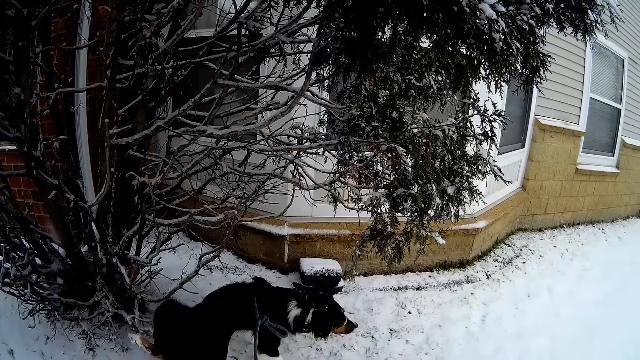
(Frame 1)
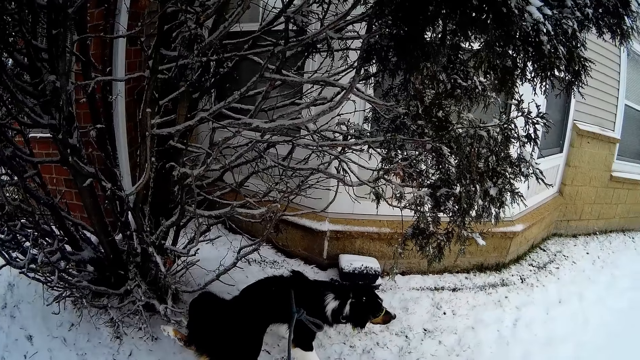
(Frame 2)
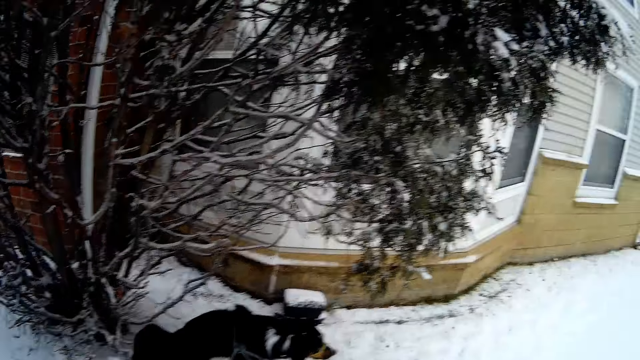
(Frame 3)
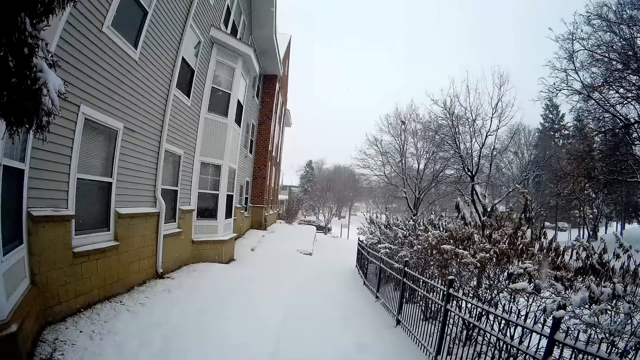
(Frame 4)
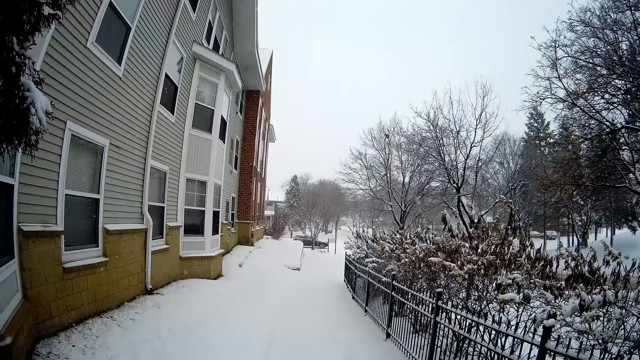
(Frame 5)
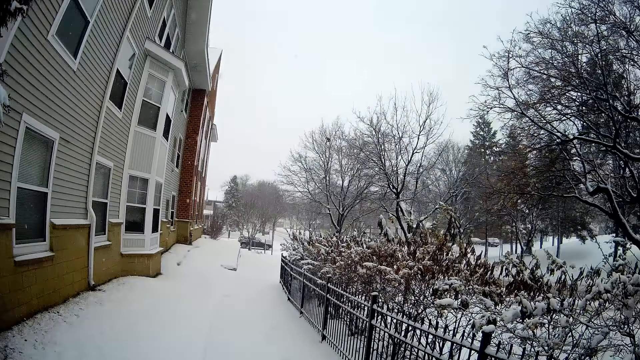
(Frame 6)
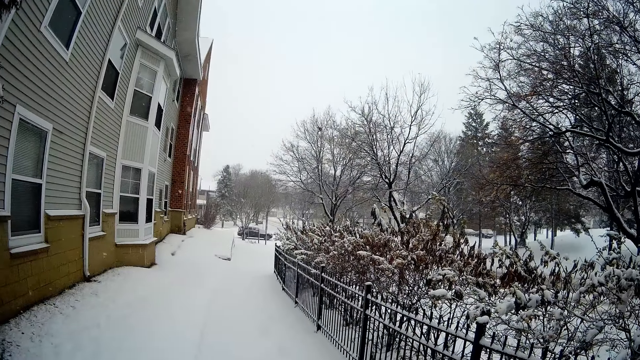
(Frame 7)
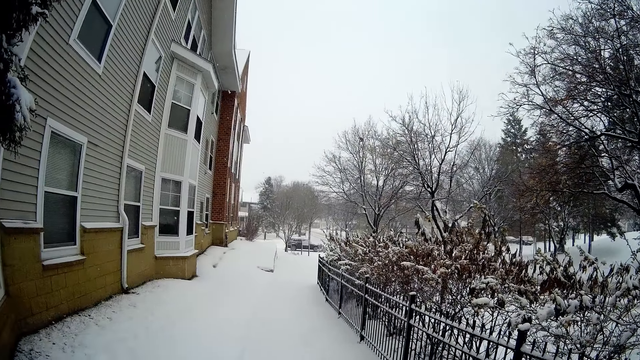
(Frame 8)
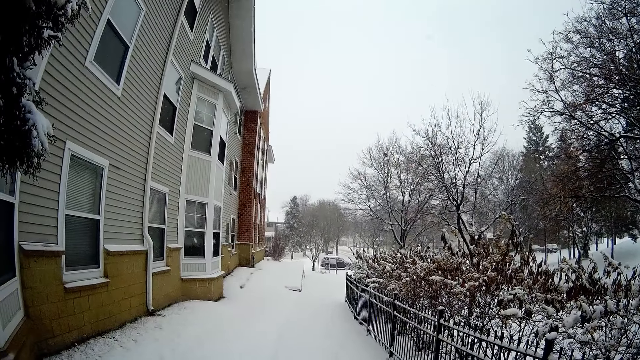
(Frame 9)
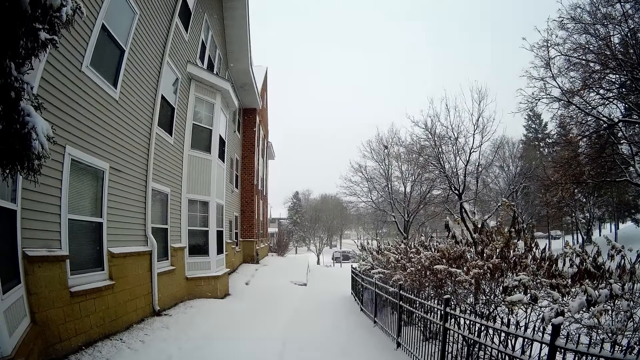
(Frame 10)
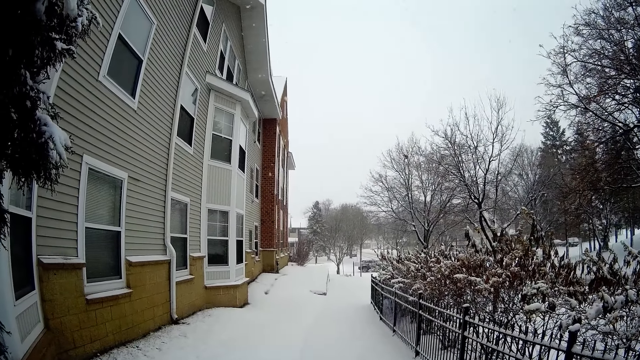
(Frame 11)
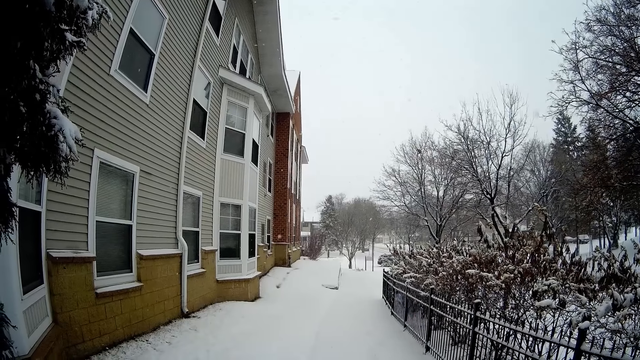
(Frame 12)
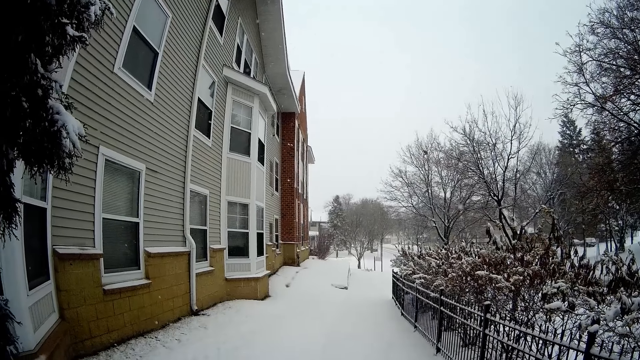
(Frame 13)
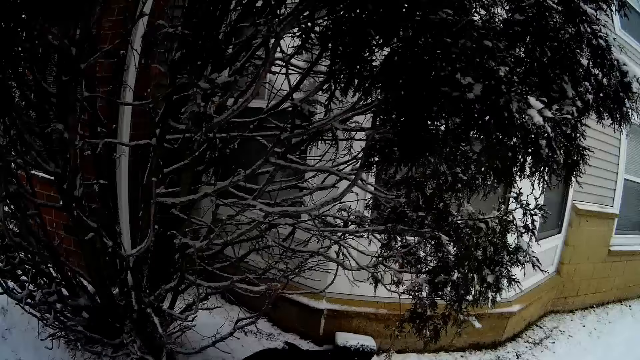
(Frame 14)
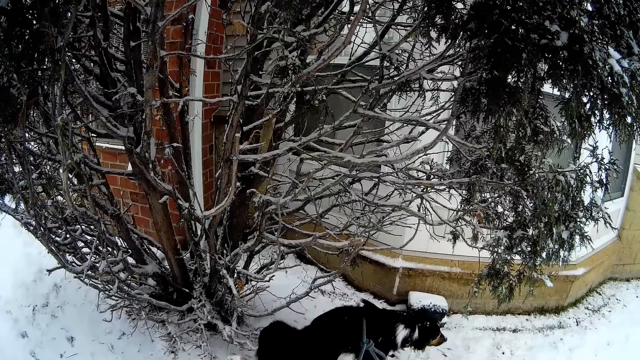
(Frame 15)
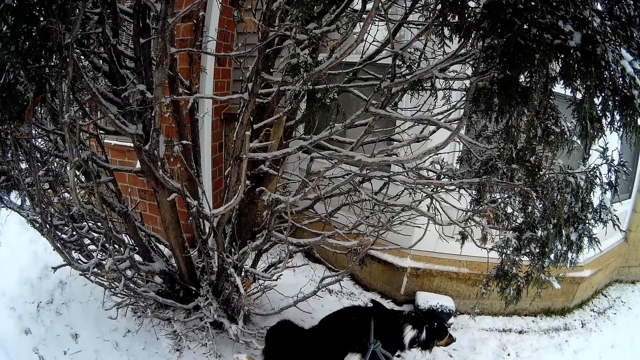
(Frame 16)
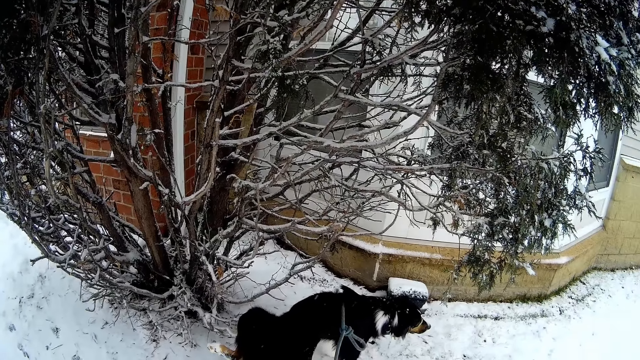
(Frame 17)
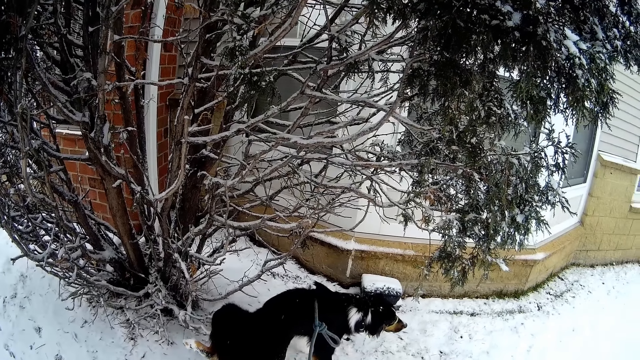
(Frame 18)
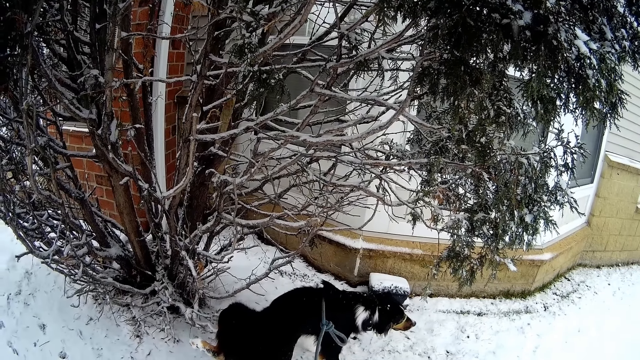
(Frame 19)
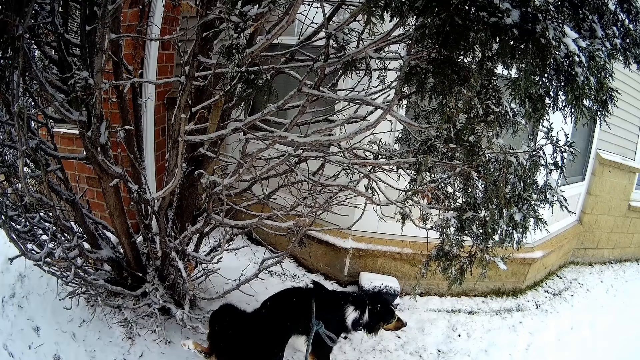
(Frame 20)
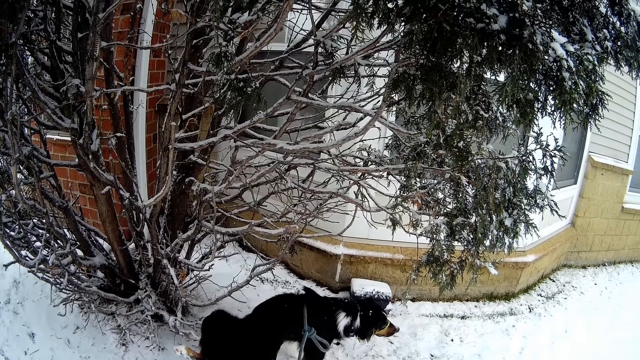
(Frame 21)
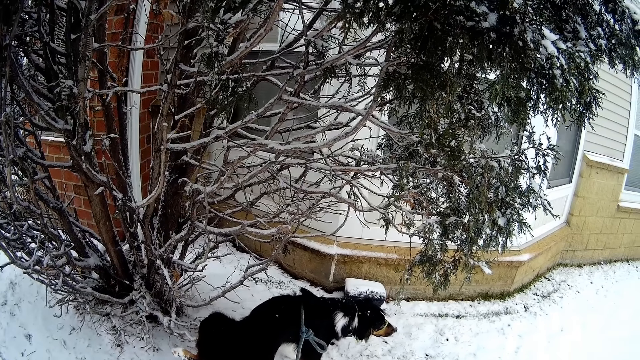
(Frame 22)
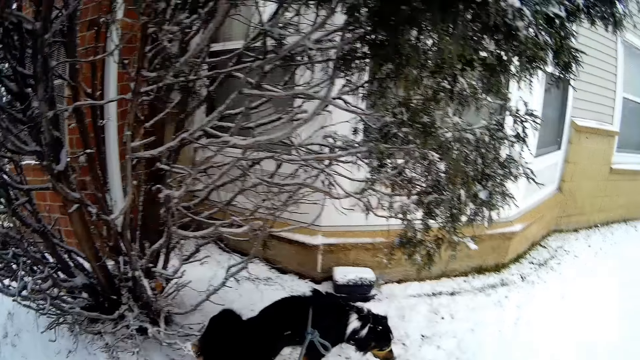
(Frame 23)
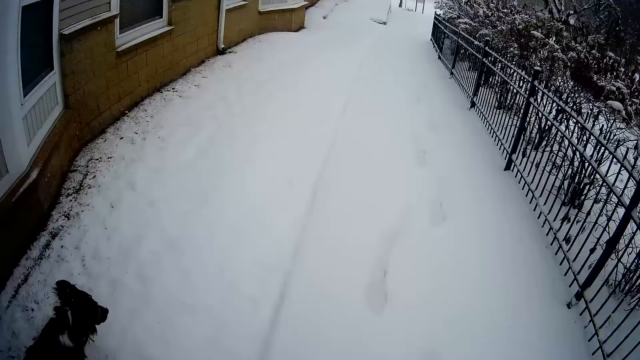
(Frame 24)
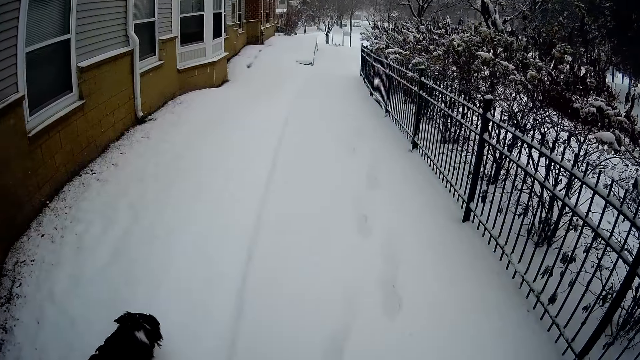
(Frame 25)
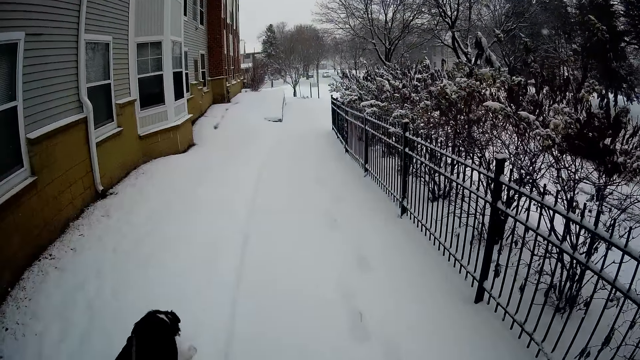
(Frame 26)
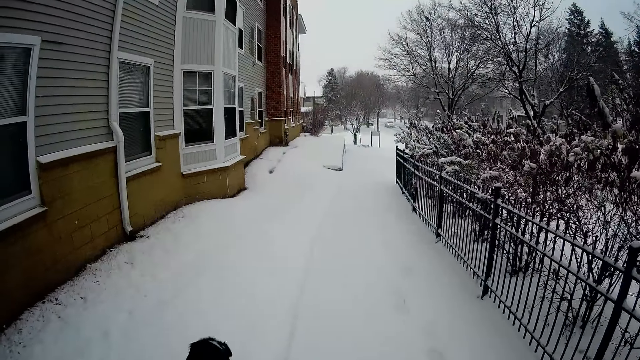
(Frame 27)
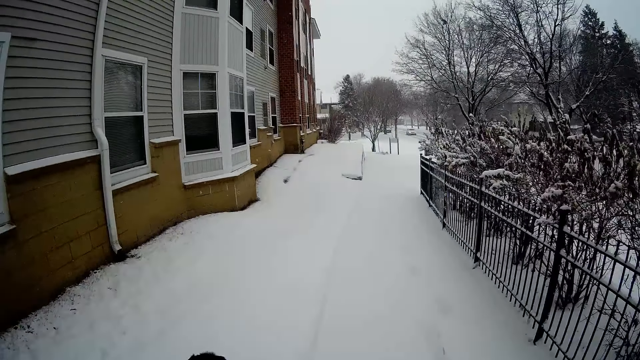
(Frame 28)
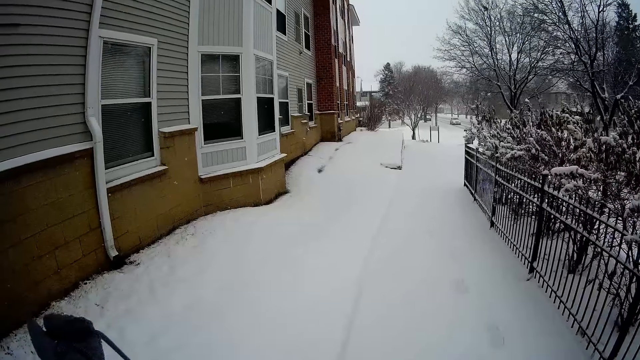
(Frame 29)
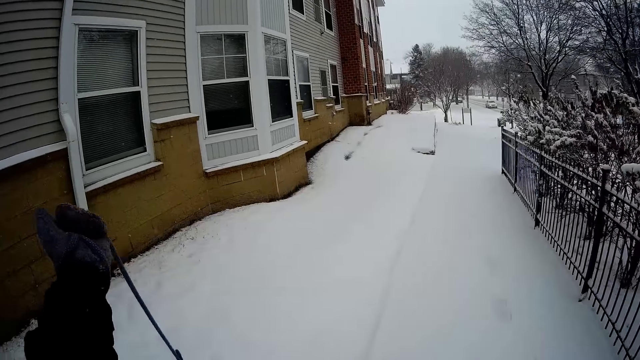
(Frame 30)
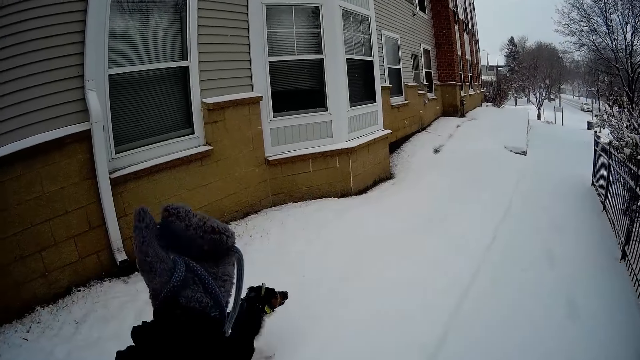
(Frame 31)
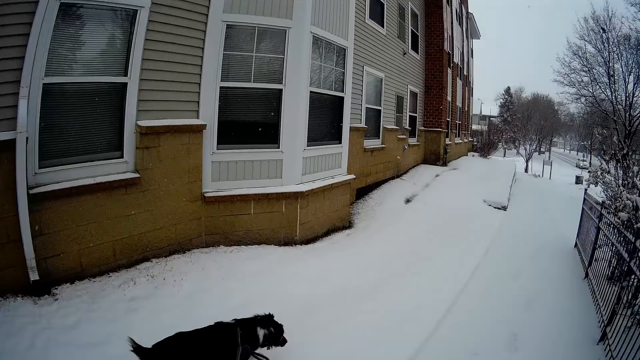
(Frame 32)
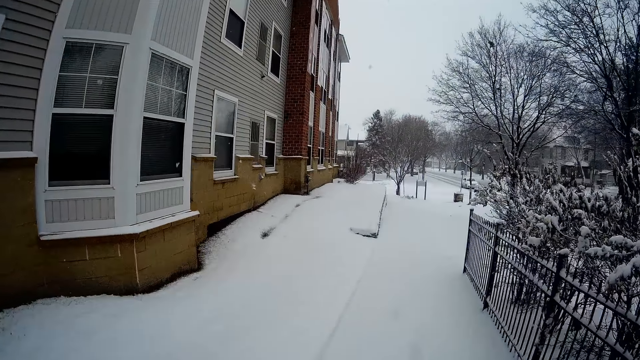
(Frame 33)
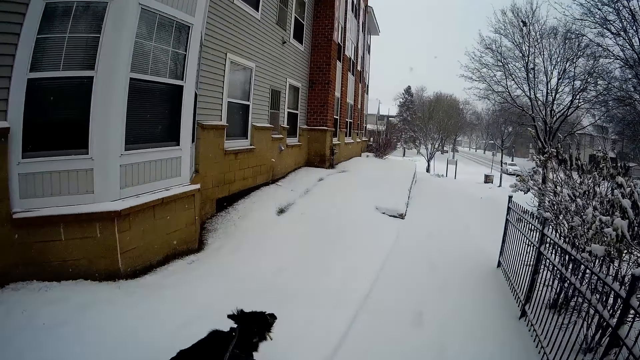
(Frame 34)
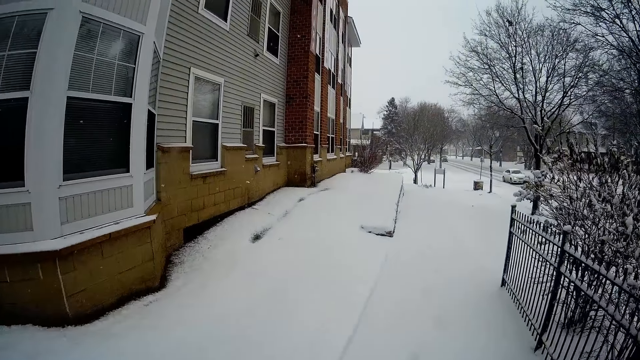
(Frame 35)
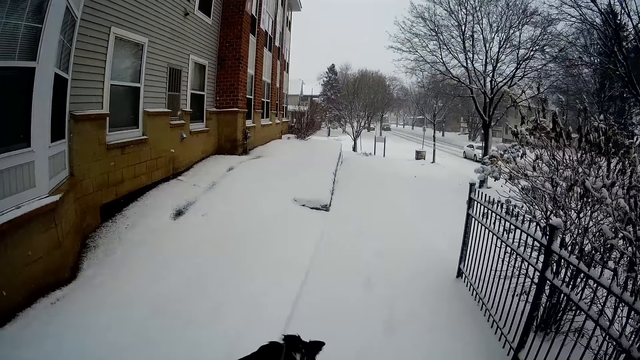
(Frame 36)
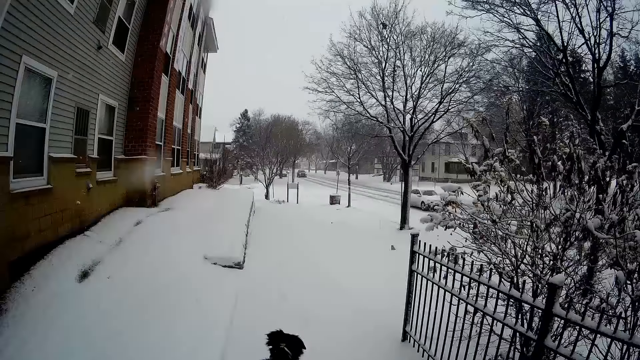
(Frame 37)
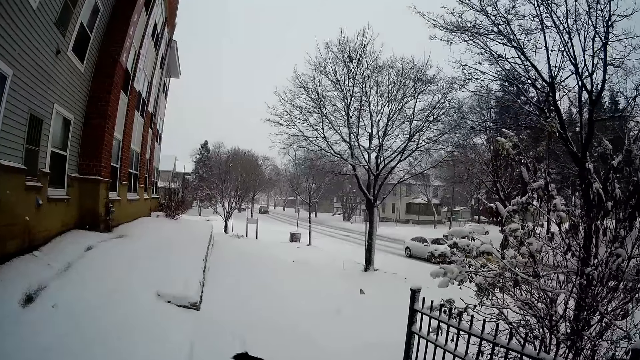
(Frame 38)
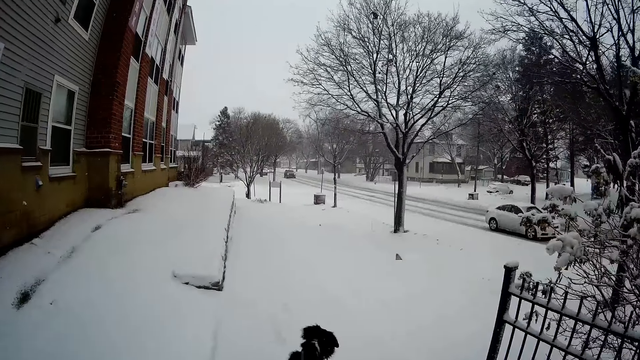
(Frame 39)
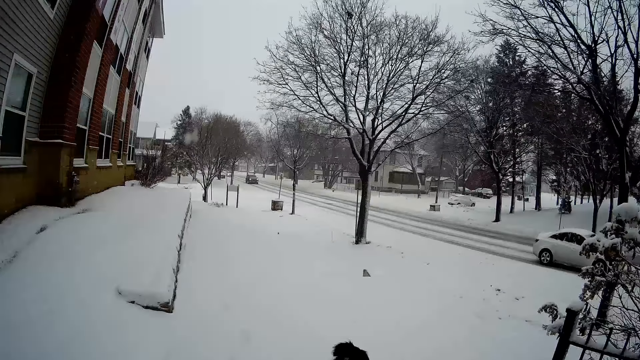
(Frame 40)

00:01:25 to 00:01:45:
The camera wearer looks around. She holds the dog on a leash and pauses. She walks the dog on the leash. The dog plays in the snow. The camera wearer raises the leash of the dog up in her left hand. The dog runs in the snow.
